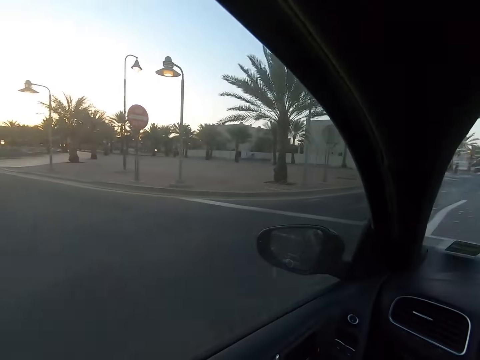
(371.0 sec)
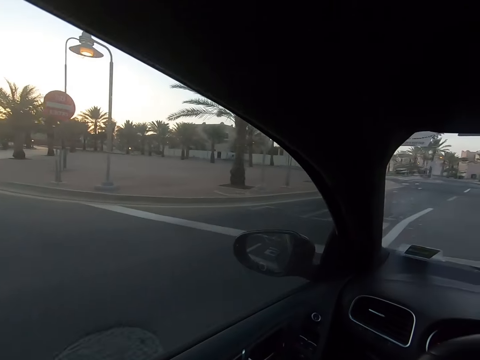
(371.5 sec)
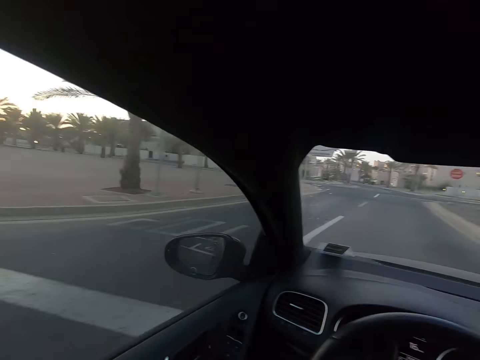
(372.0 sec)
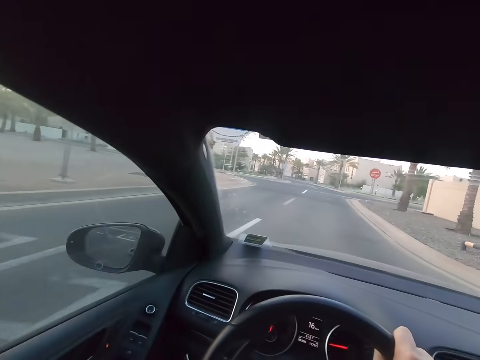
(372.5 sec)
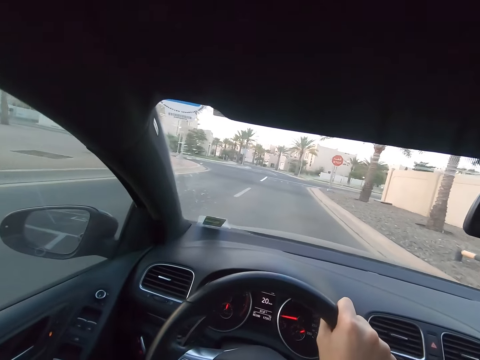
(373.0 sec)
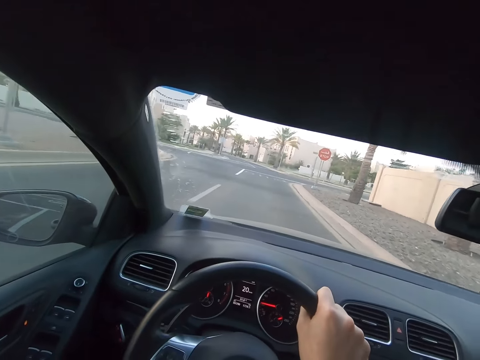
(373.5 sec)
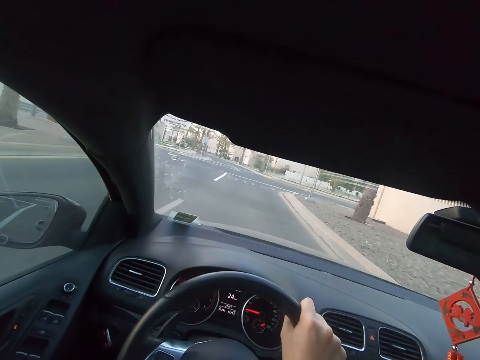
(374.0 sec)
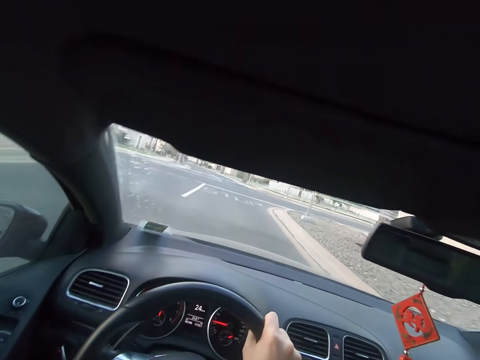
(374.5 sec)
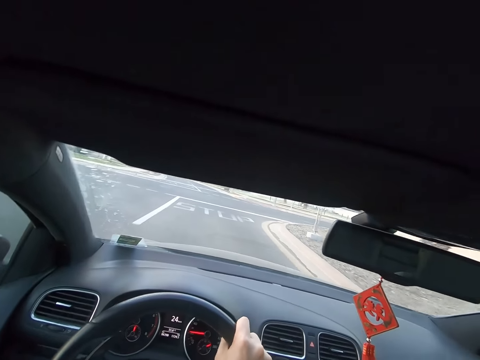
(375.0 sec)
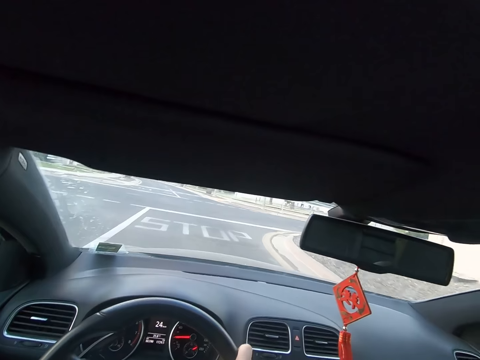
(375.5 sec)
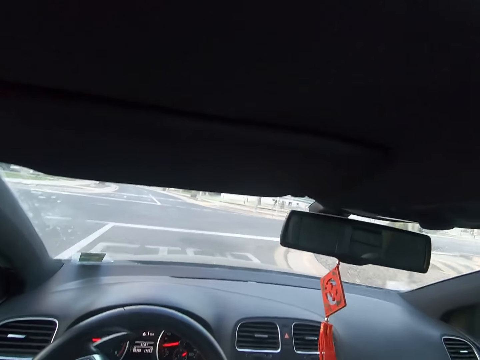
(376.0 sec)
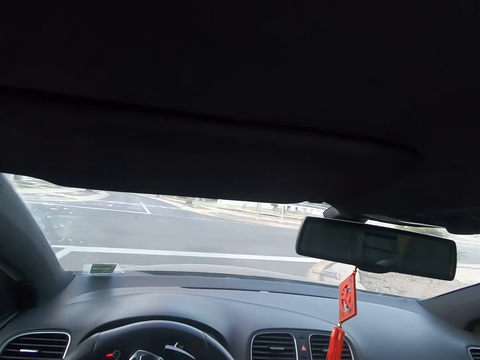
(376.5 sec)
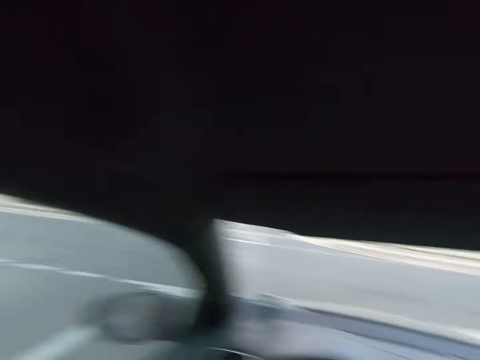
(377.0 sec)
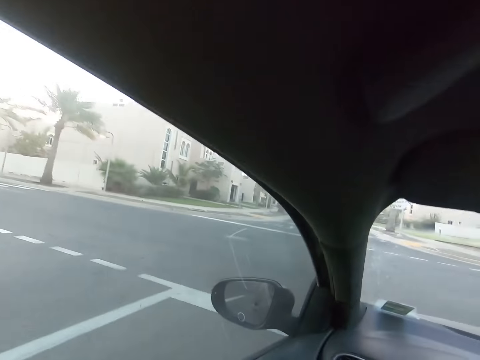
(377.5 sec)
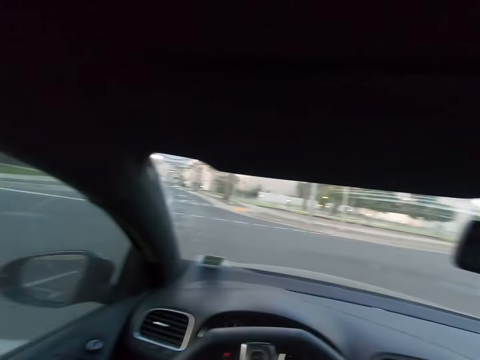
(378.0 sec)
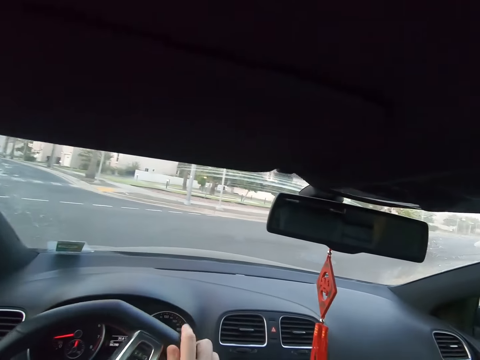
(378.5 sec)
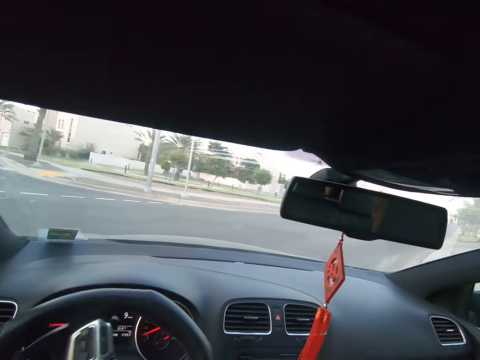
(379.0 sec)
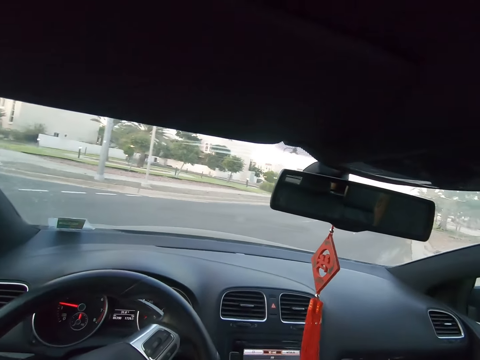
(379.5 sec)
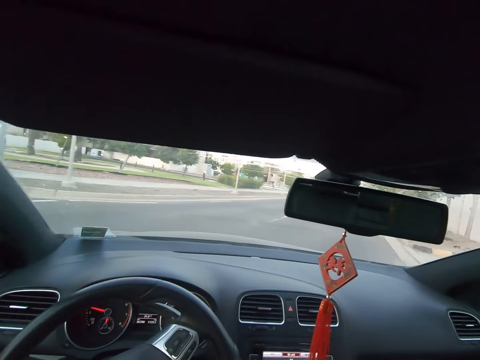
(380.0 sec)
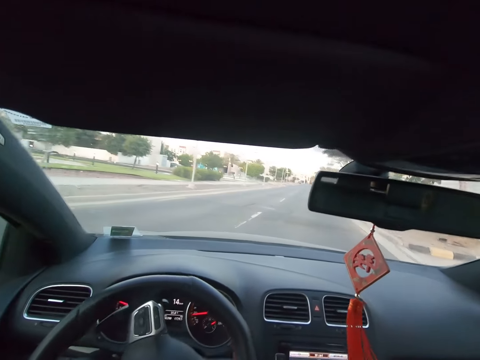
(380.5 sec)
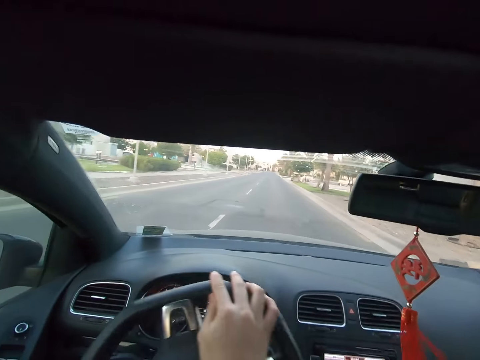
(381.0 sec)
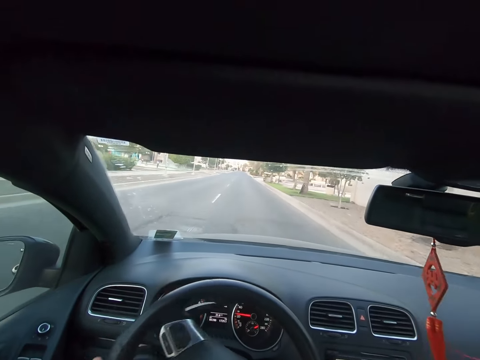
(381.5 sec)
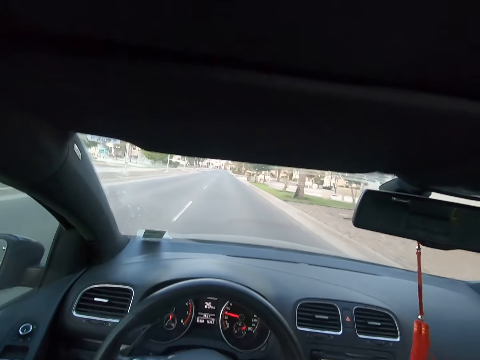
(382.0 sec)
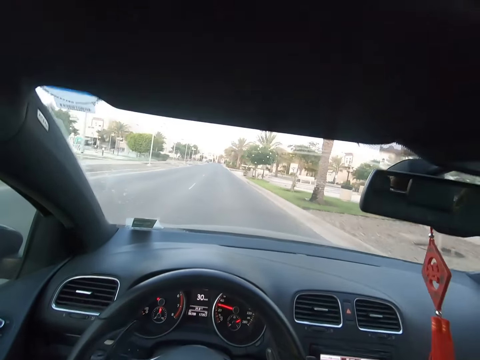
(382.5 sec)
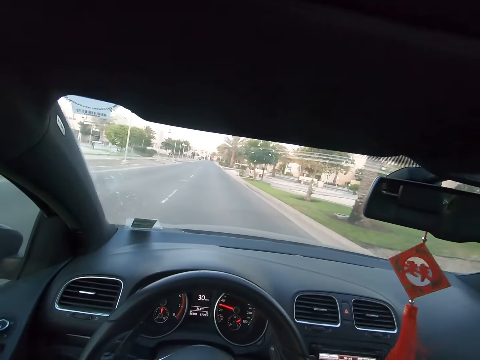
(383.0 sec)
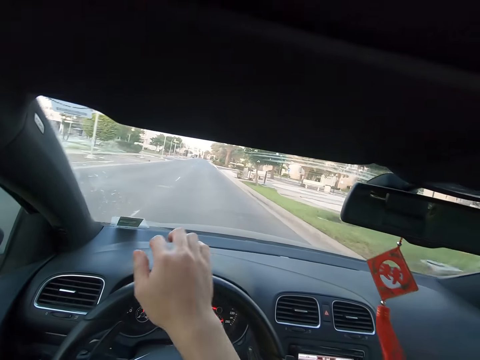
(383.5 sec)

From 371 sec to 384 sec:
The camera wearer drives a car on a road. They look at a side mirror. They drive the car on the road.

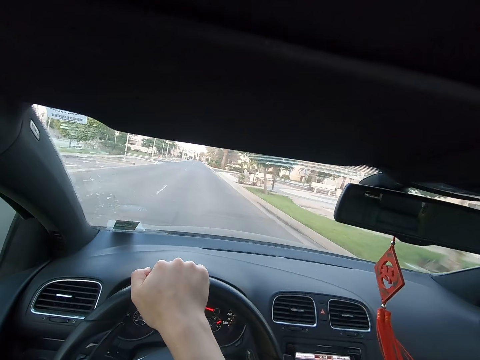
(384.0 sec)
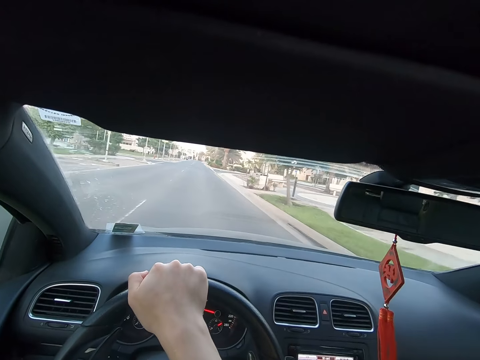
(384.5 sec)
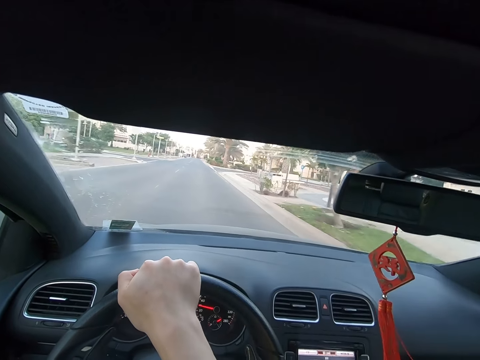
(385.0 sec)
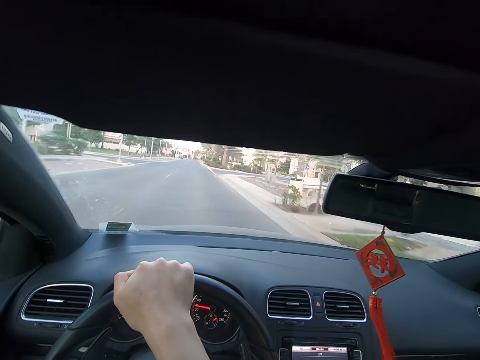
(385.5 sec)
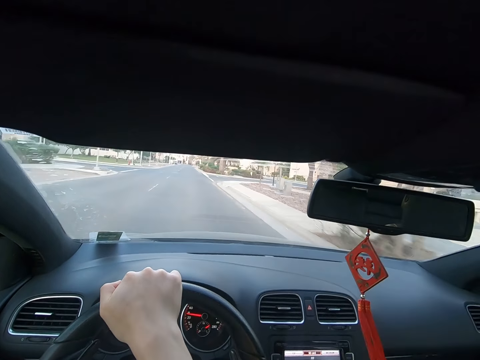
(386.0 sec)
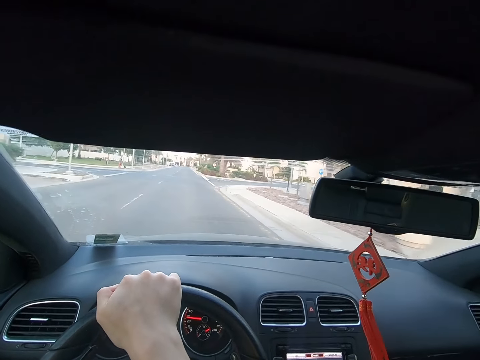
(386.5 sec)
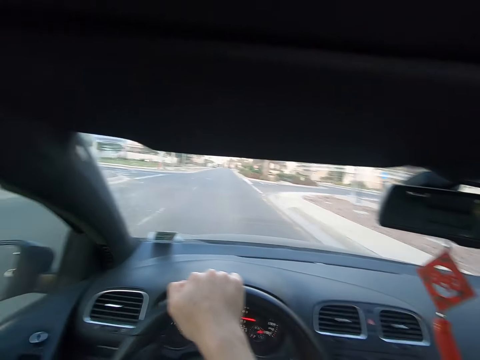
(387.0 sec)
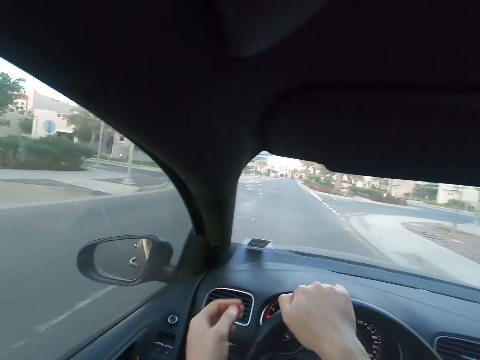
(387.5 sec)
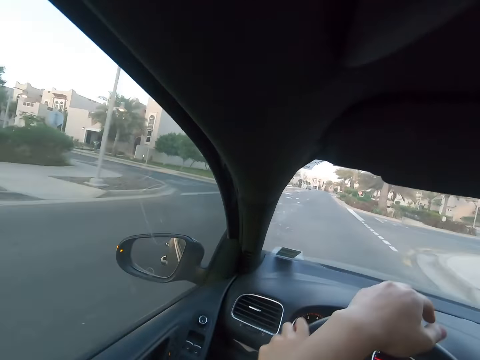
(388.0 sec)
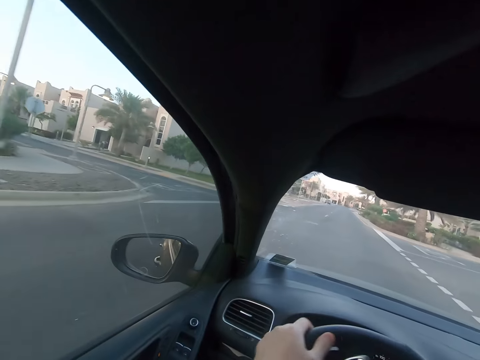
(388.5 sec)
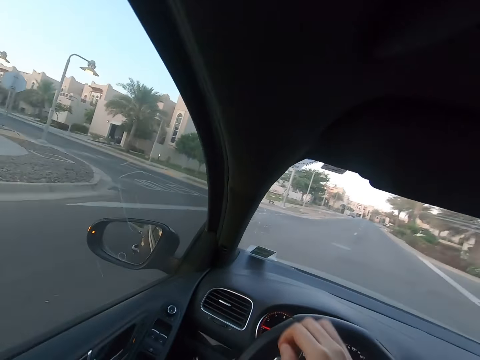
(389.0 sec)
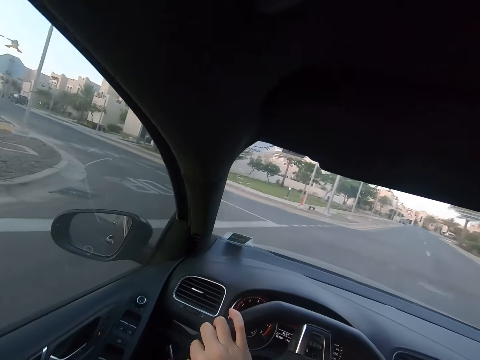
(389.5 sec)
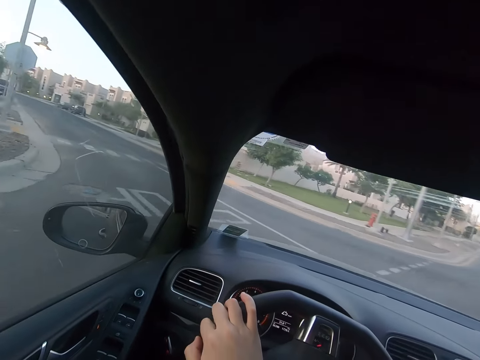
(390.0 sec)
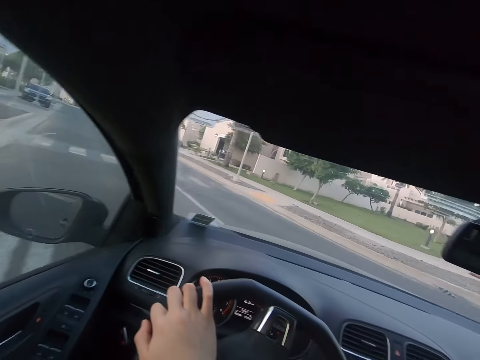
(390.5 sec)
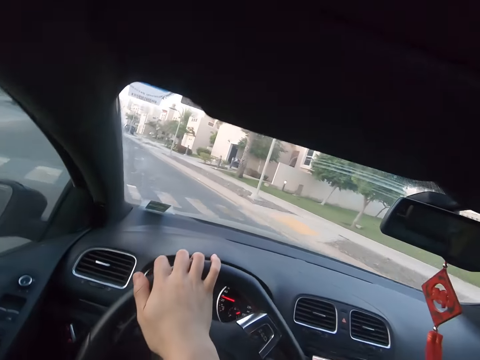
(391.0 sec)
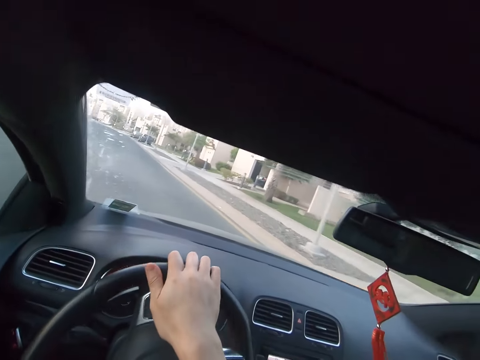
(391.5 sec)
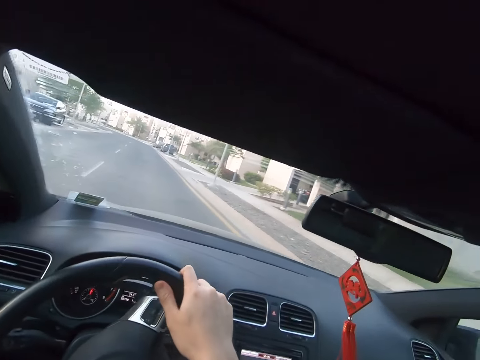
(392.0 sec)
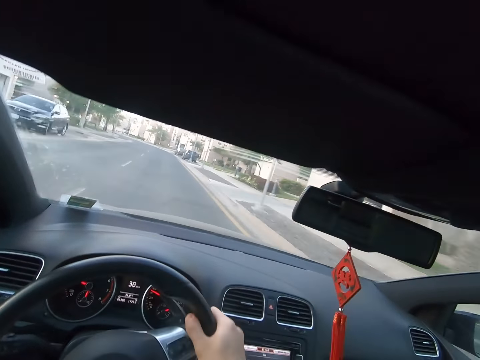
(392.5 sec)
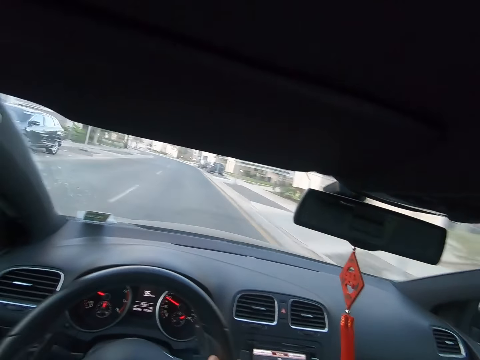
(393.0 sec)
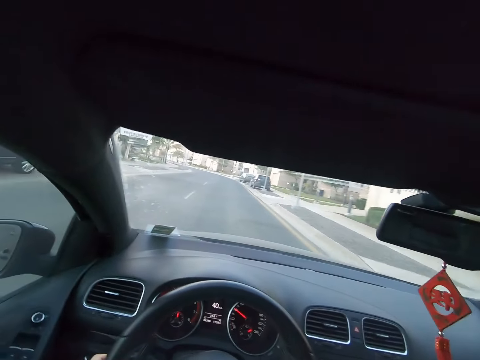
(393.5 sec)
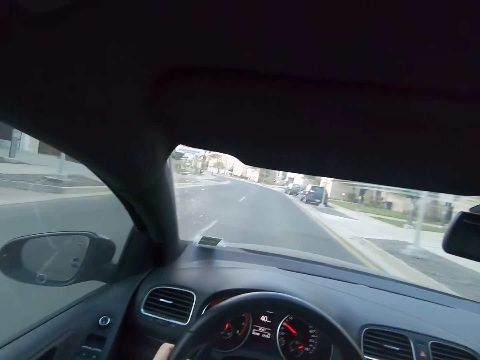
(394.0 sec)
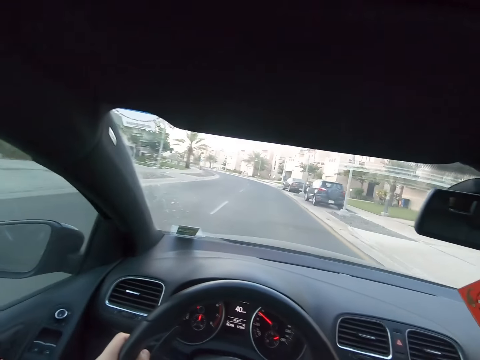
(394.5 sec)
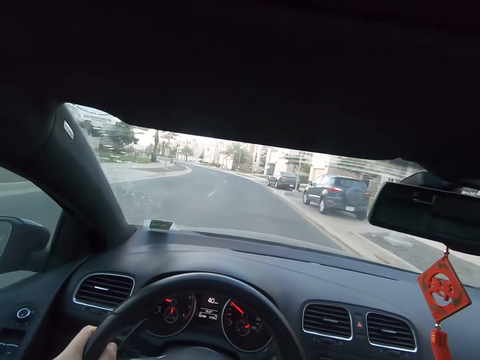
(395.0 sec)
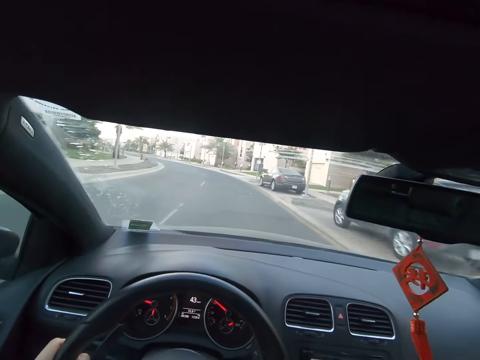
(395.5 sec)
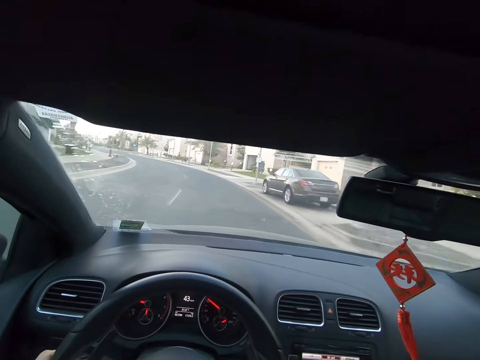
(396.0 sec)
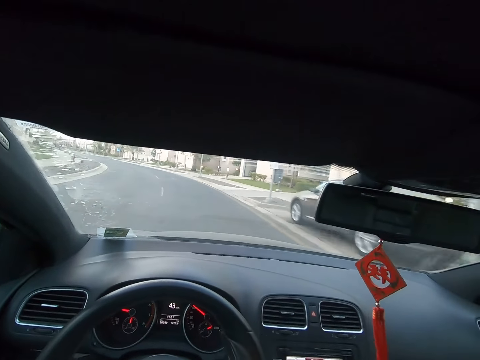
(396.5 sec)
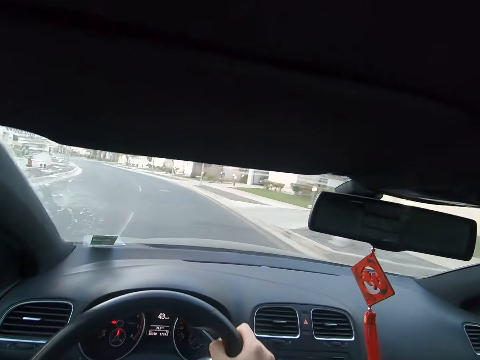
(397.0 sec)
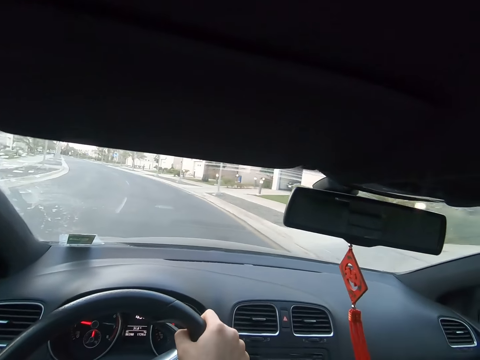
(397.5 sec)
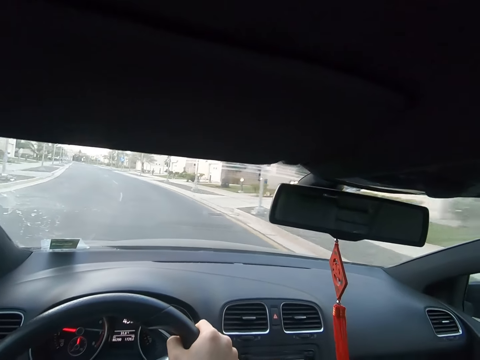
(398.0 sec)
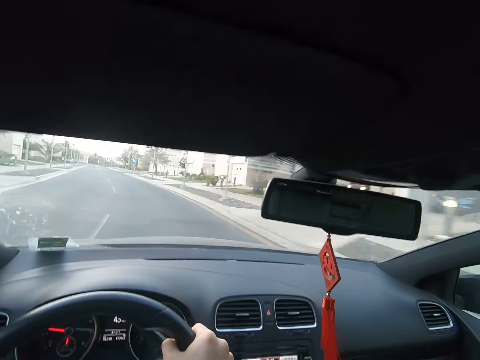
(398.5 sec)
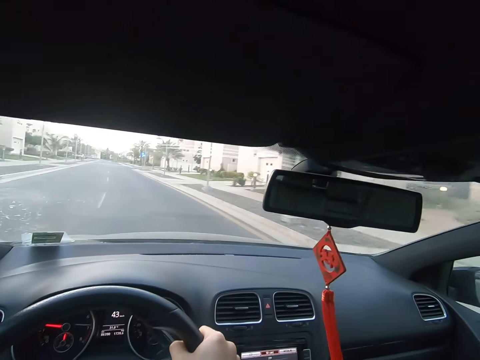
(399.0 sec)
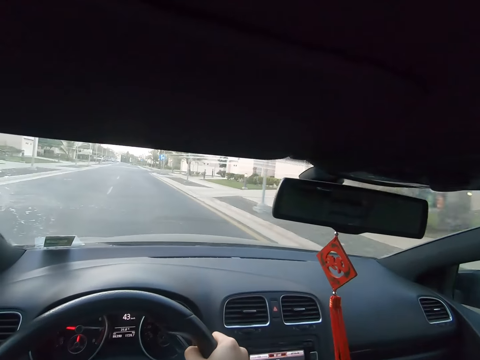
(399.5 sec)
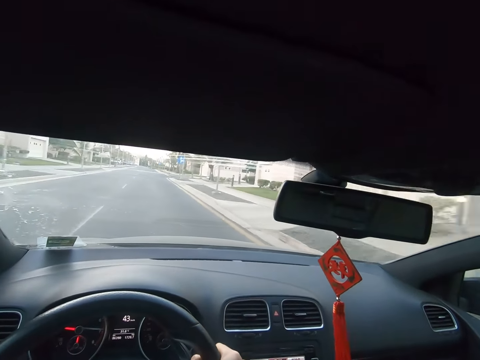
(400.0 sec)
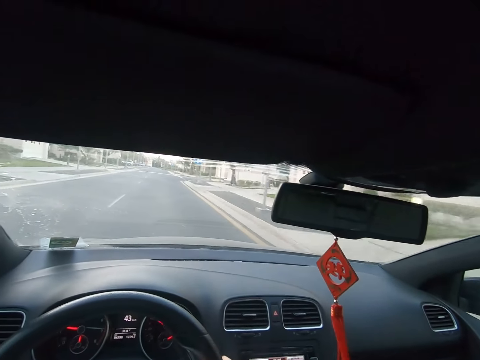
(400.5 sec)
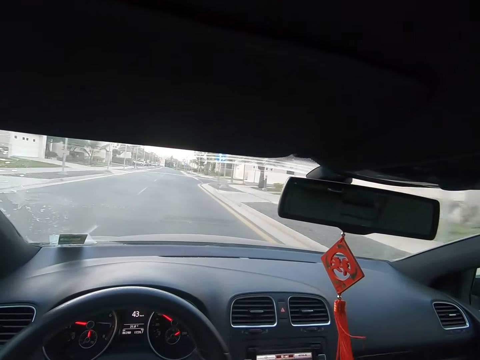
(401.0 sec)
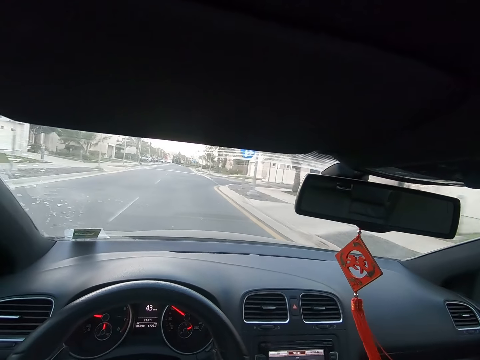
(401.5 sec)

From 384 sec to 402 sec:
The camera wearer adjusts a steering wheel with her hands. She looks at a side mirror. She drives a car on a road.
